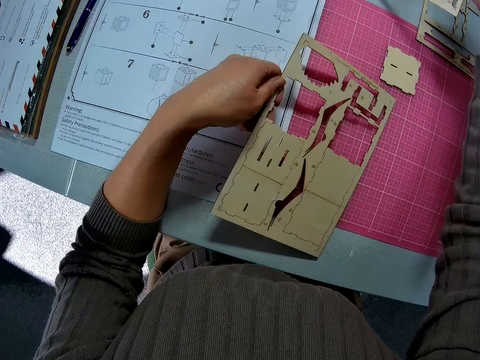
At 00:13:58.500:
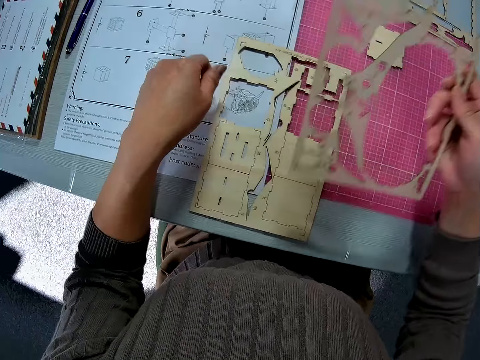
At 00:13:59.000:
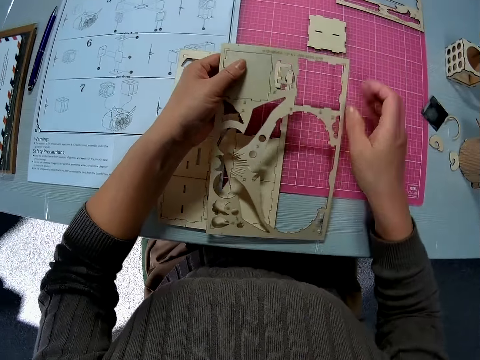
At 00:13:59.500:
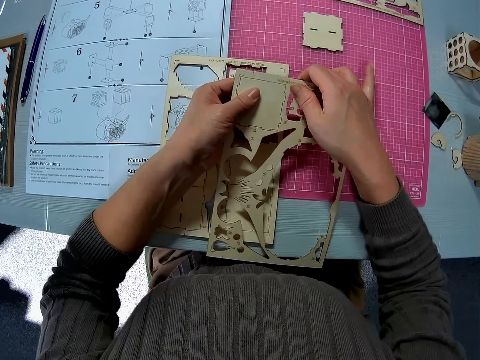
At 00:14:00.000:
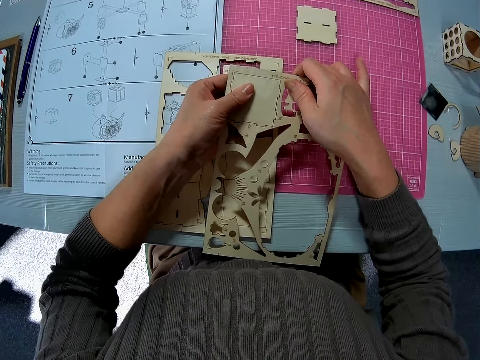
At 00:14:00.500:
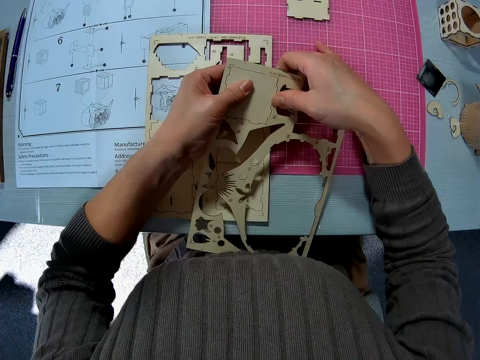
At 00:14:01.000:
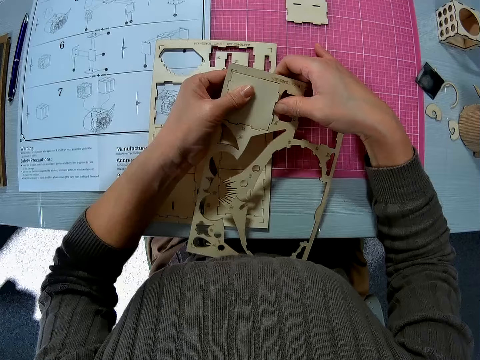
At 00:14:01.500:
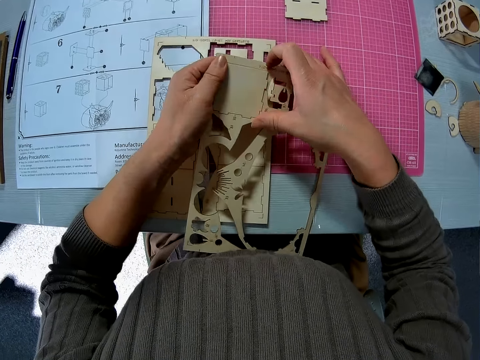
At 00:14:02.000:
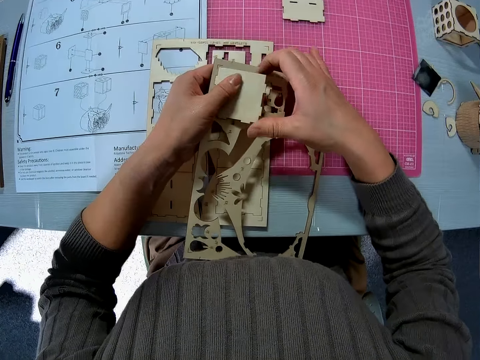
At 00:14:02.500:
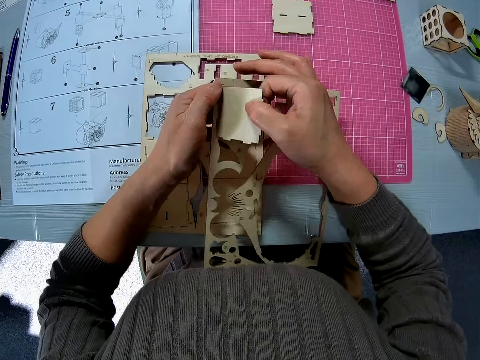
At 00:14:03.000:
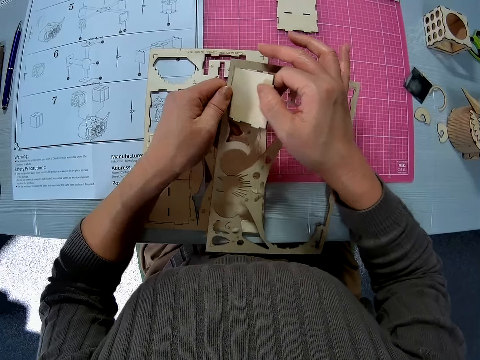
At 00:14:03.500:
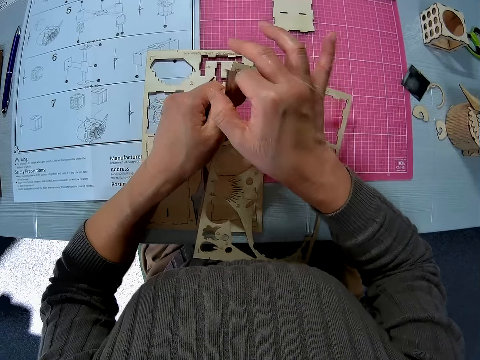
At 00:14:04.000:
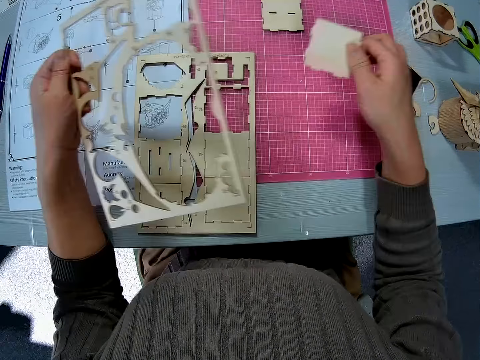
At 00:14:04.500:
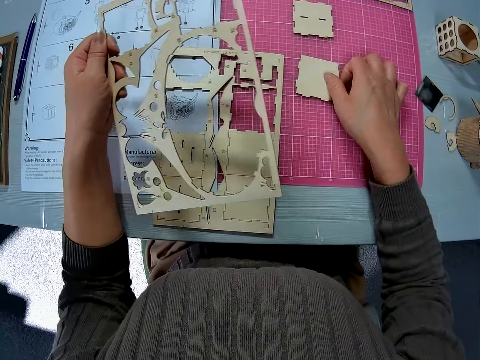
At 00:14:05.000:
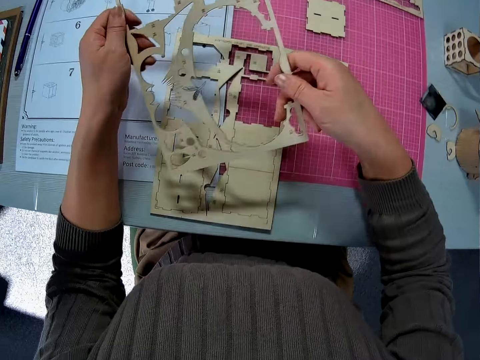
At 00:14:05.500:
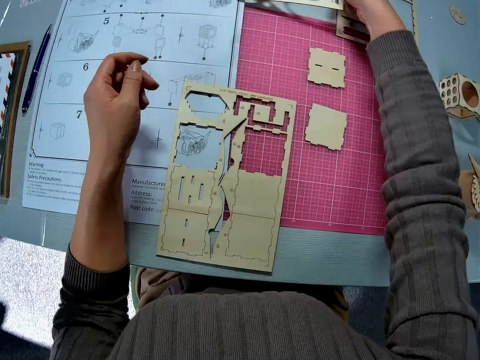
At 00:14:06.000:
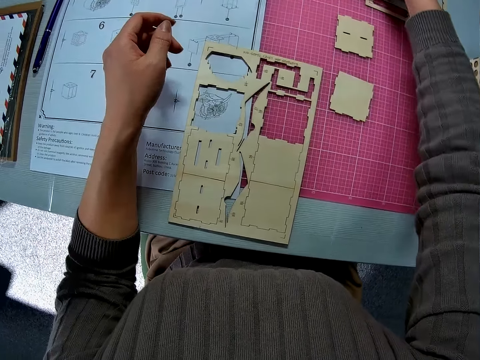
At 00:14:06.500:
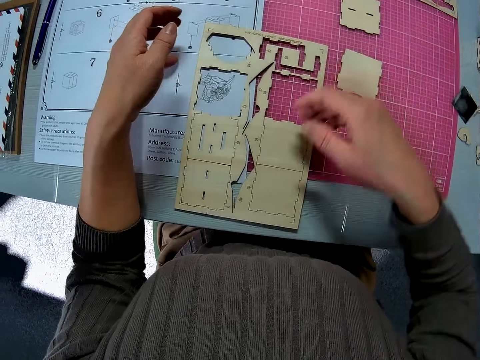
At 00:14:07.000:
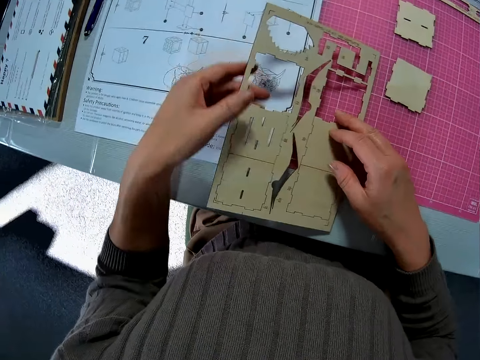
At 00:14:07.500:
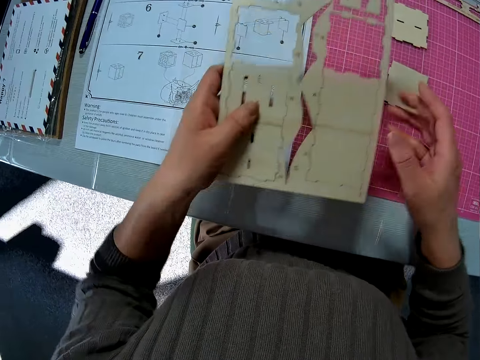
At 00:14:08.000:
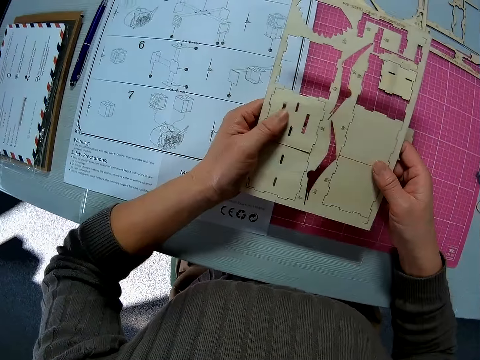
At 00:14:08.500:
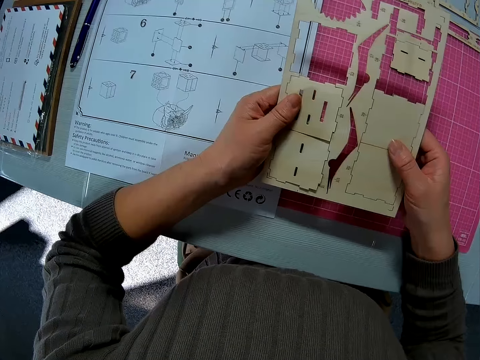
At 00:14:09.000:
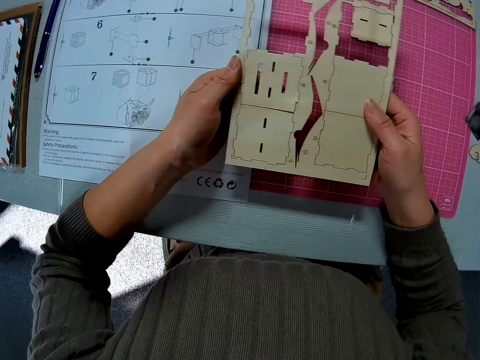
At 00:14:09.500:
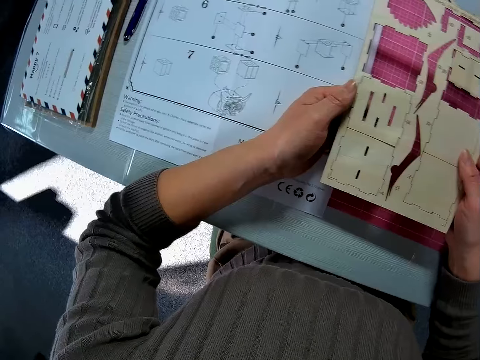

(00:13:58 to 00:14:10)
The camera wearer drops the wooden sheet on the table. They pick up another wooden sheet from the table, detach a wooden piece on the wooden sheet, and place the wooden piece on the table. They drop the wooden sheet on the table and pick up another wooden sheet from the table.

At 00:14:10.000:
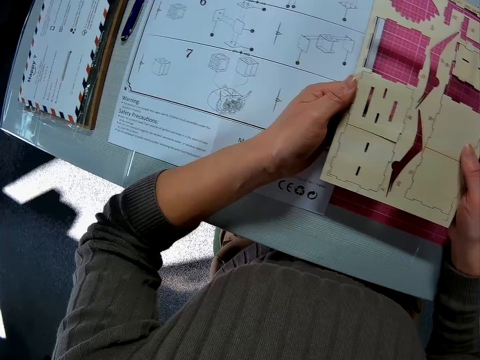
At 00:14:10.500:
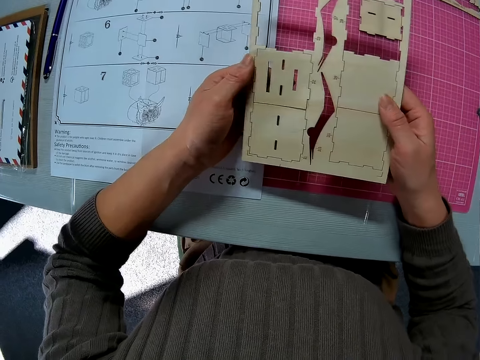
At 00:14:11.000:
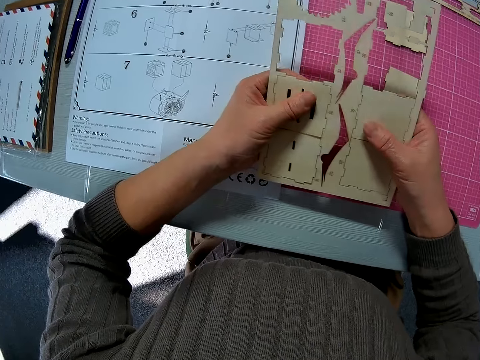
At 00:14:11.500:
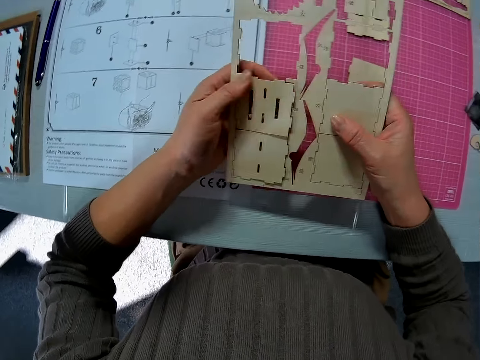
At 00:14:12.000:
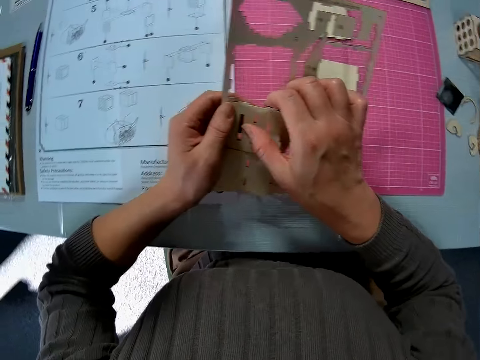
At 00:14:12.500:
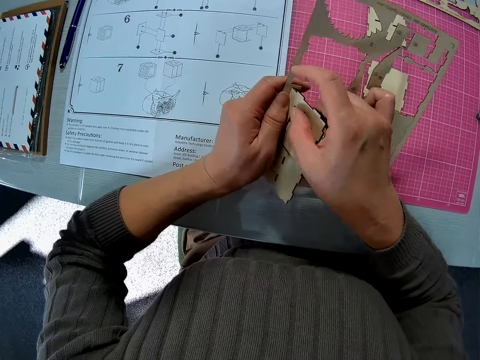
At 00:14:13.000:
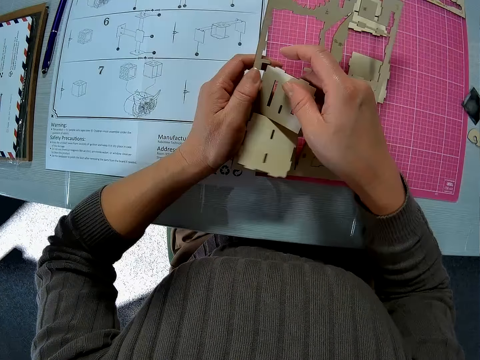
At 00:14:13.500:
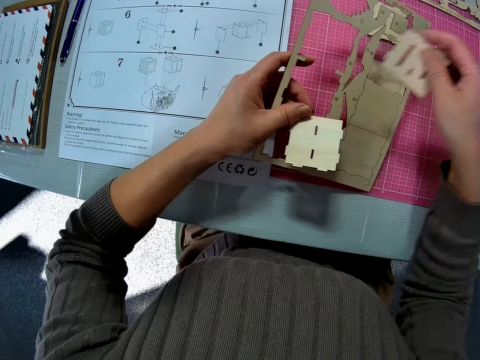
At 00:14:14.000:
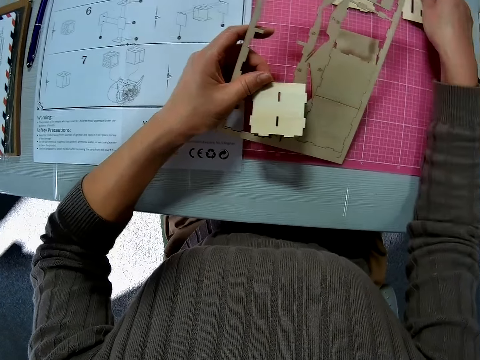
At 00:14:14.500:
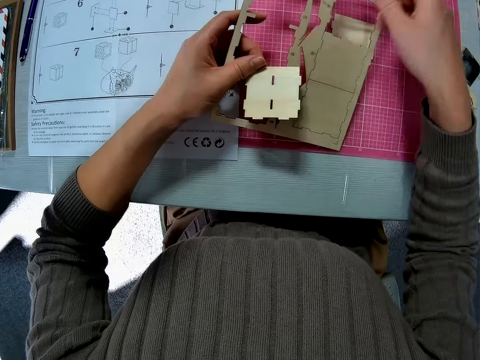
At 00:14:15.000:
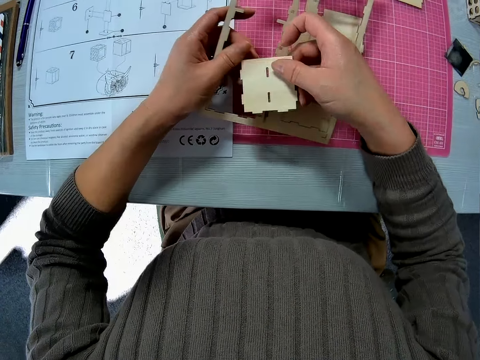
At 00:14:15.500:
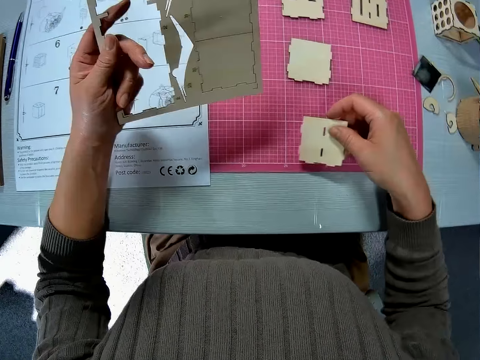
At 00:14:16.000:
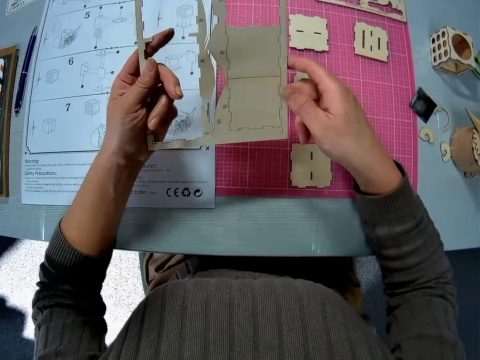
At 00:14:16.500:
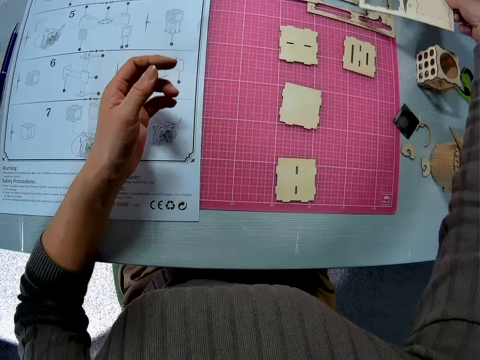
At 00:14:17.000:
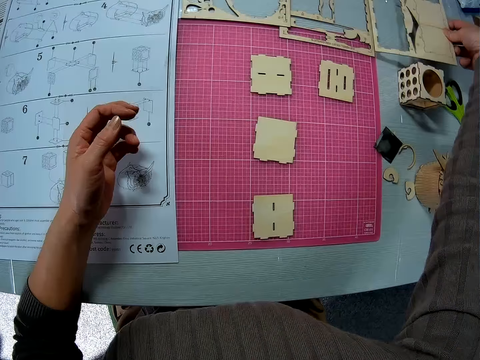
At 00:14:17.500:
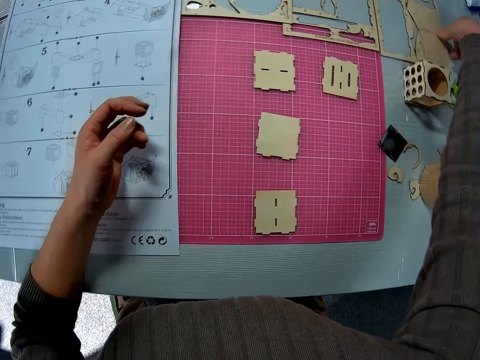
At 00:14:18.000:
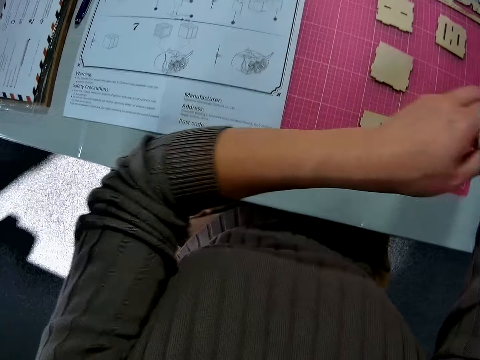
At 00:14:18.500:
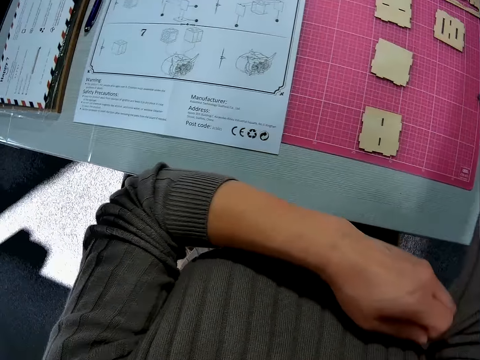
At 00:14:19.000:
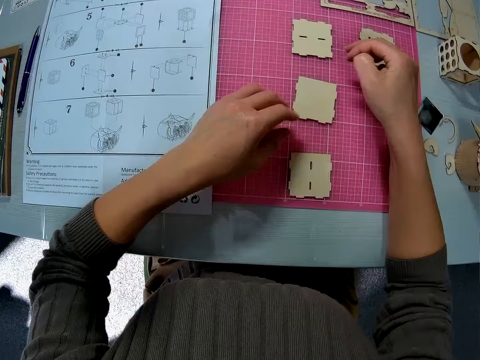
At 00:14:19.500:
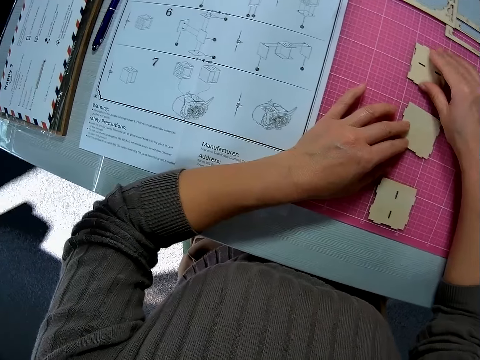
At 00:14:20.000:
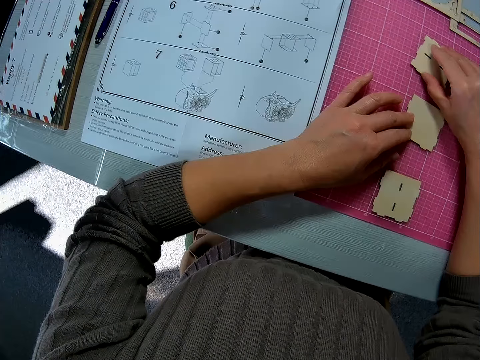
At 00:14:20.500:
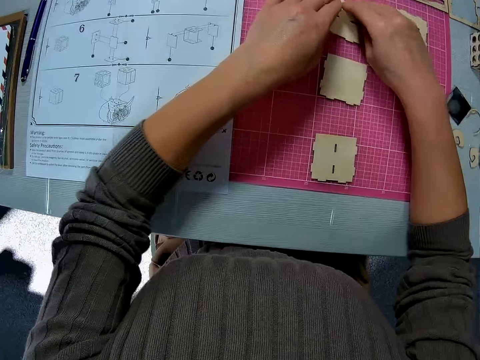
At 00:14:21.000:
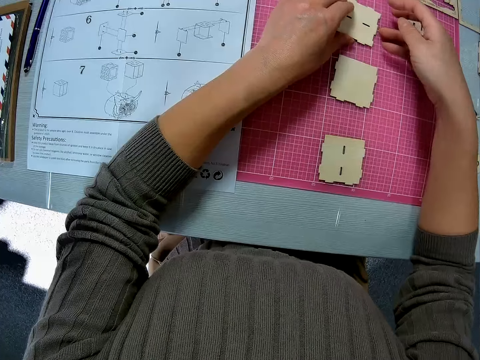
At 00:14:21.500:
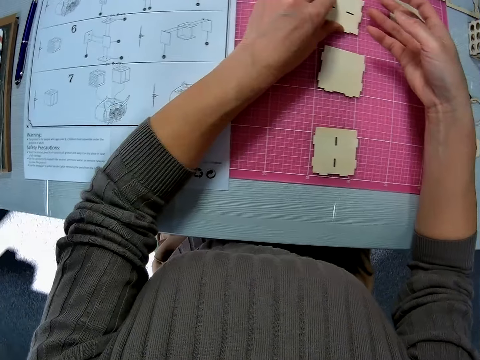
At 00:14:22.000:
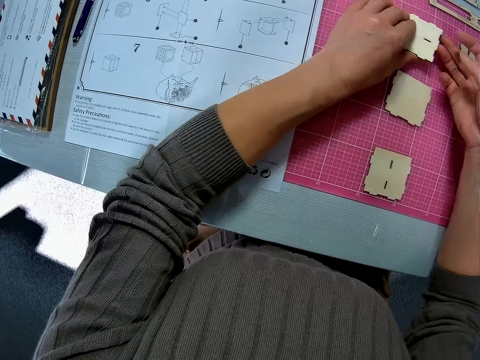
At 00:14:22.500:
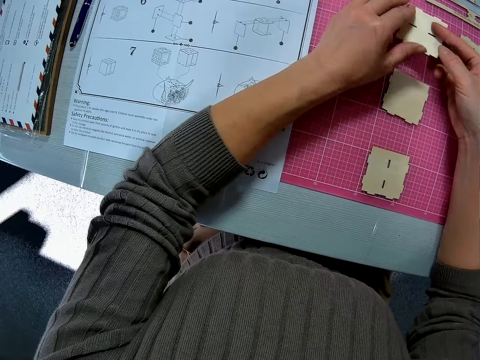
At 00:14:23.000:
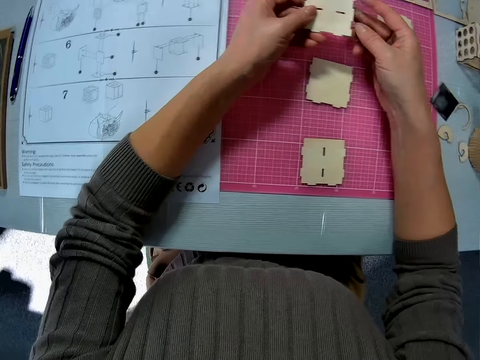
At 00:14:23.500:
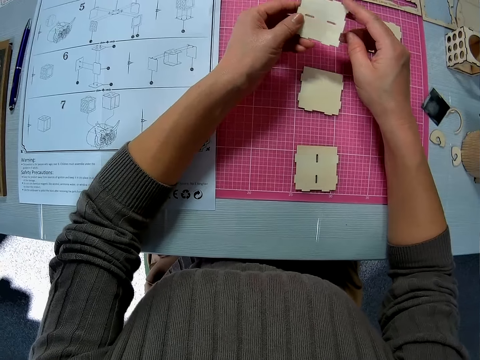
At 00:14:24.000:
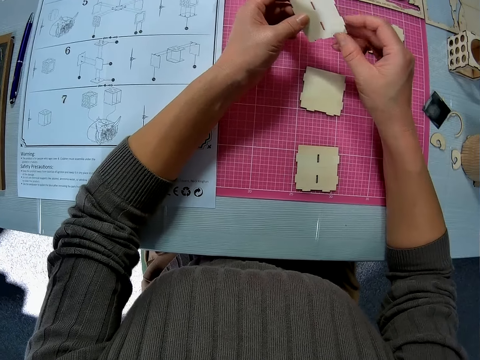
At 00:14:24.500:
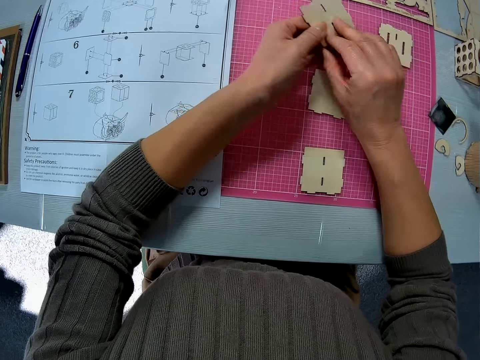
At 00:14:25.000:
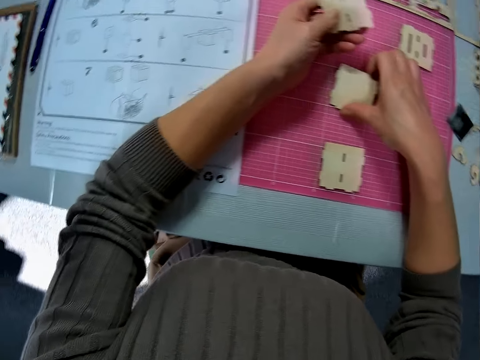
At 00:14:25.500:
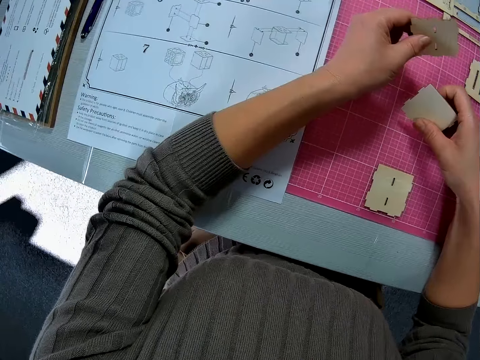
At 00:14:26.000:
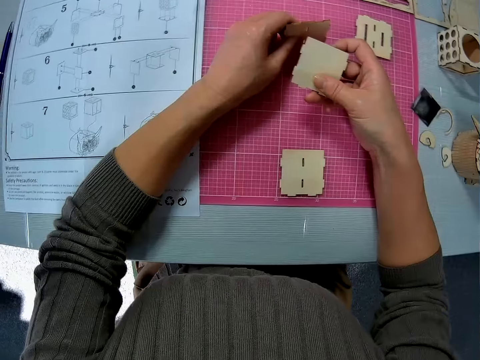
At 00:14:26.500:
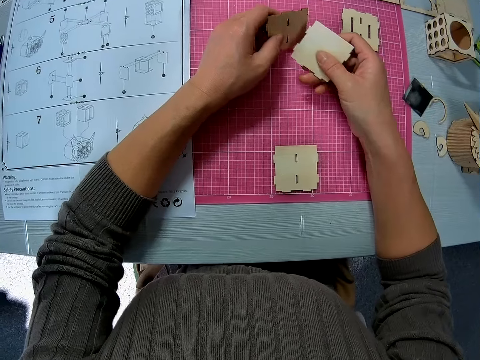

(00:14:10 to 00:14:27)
The camera wearer detaches wooden pieces on the wooden sheet. They place the cut wood craft on the table, pick the laser cut wood craft kit, and place the wooden pieces on the table. They drop the wooden sheet on the table. They pick up a wooden piece or laser cut wood craft on the table, turn the laser cut wood craft, and pick up another wooden piece on the table.
